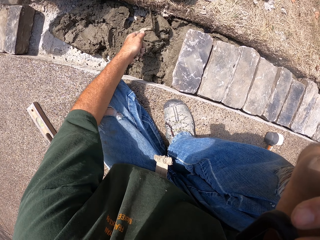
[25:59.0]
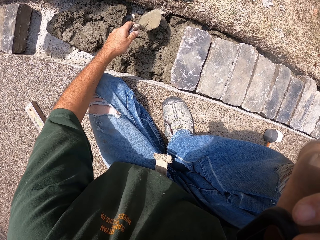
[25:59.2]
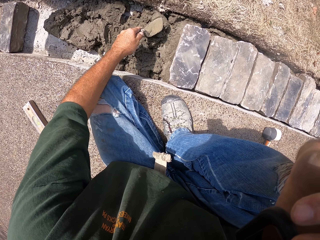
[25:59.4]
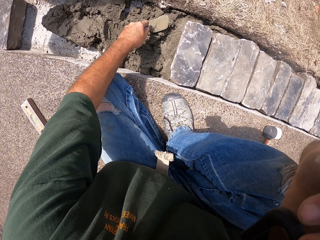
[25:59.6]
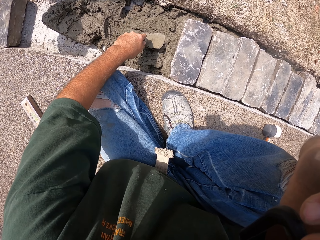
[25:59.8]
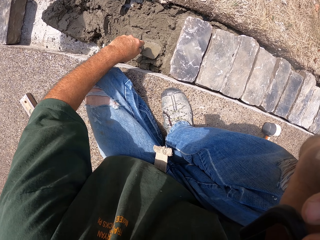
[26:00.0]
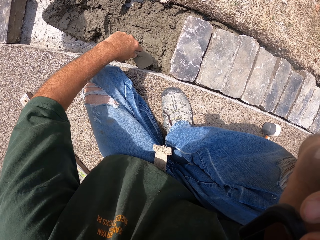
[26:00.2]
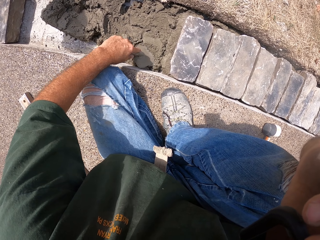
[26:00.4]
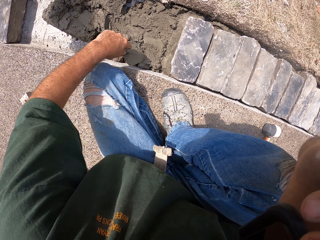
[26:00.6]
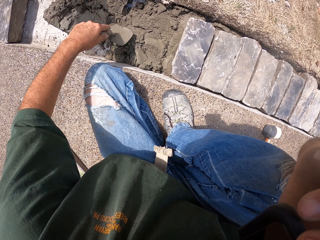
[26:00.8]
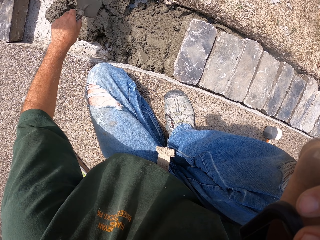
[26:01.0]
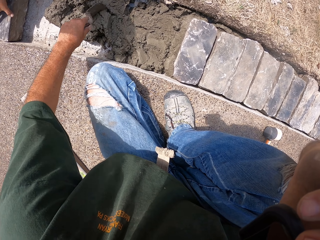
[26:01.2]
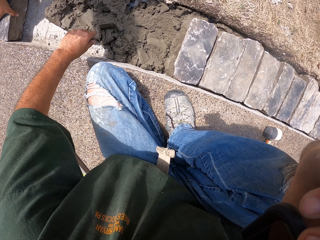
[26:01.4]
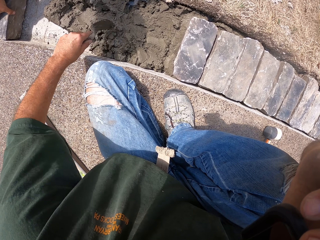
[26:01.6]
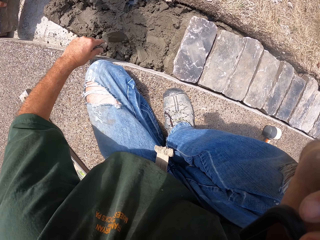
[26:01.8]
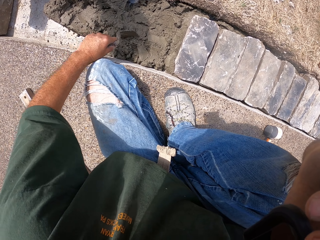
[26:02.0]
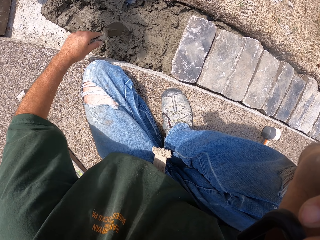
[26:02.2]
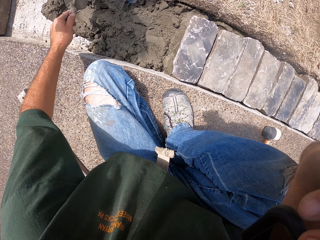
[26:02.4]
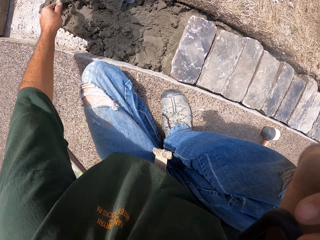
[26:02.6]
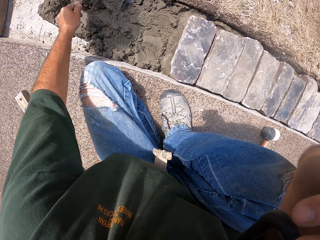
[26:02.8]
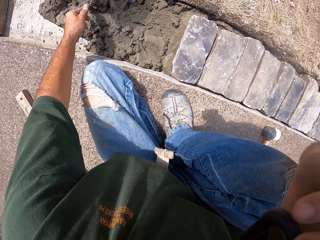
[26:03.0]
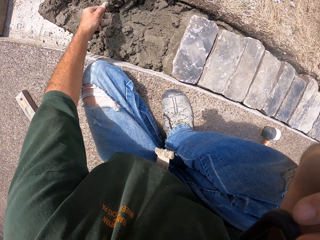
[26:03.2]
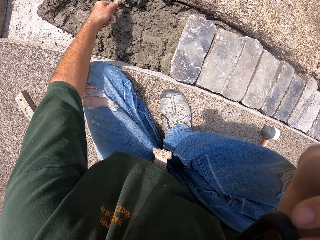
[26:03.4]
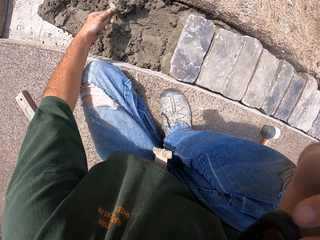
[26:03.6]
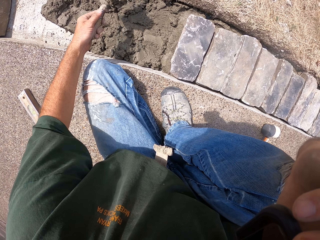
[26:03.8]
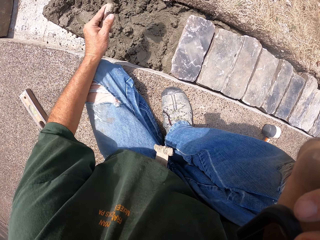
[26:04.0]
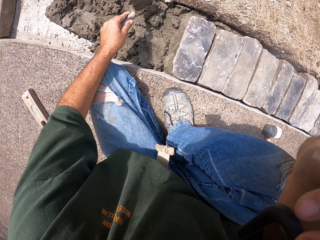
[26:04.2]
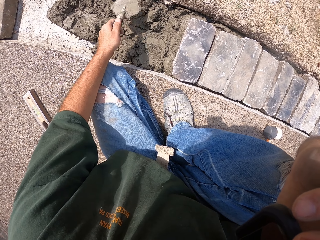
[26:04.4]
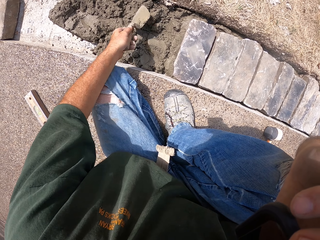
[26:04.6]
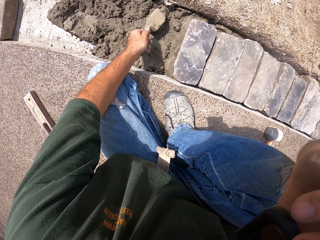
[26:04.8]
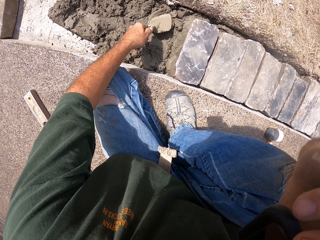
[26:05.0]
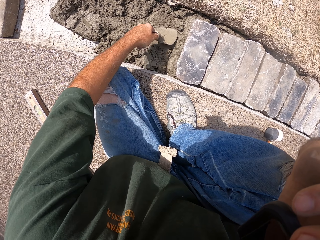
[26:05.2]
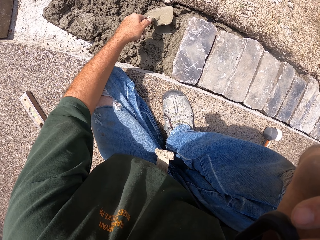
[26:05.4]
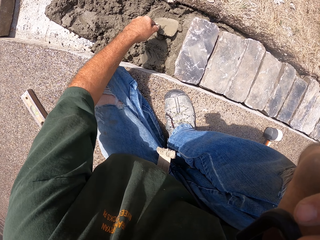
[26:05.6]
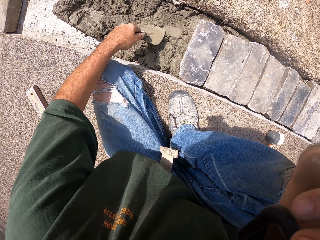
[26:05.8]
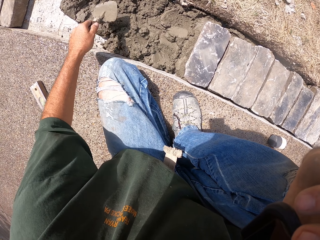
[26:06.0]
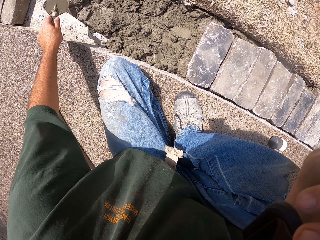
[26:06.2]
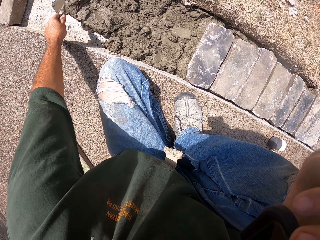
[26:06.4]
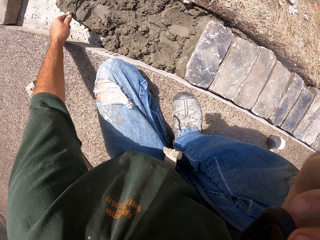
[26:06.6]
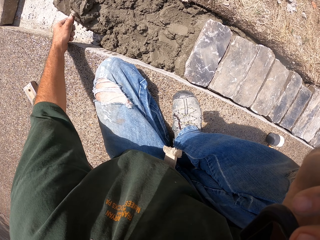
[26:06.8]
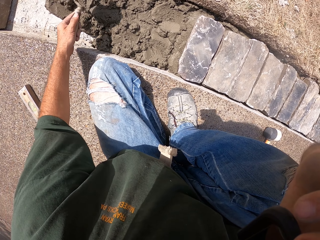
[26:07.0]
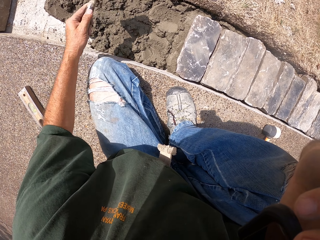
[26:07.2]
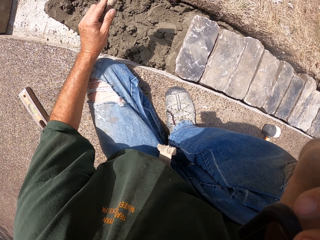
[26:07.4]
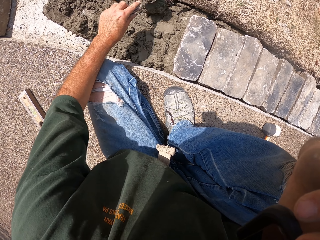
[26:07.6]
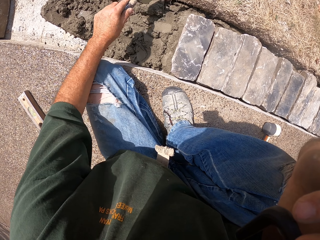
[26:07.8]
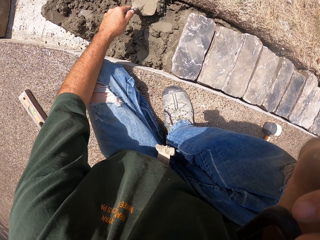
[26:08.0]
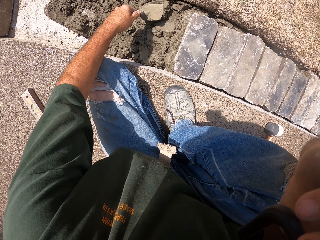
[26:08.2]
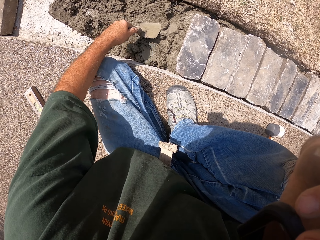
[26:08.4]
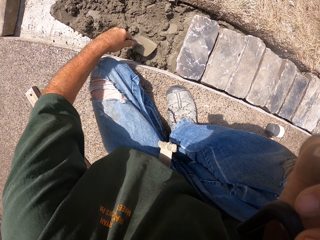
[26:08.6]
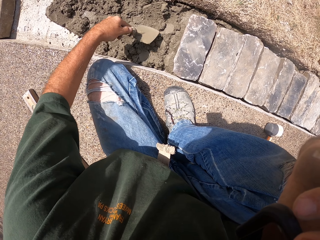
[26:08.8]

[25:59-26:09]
The camera wearer spreads mortar in the furrow with a trowel.

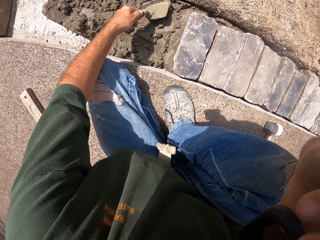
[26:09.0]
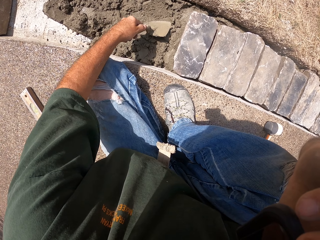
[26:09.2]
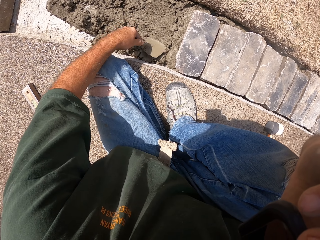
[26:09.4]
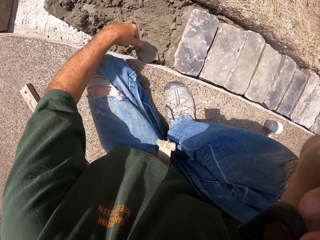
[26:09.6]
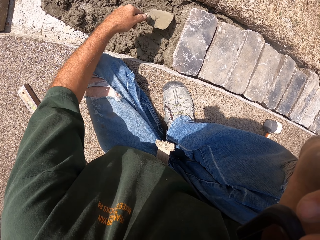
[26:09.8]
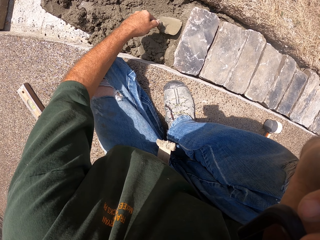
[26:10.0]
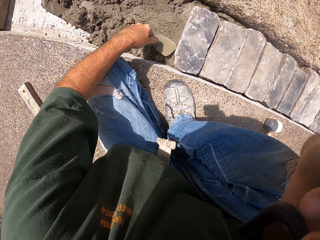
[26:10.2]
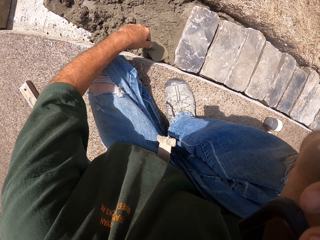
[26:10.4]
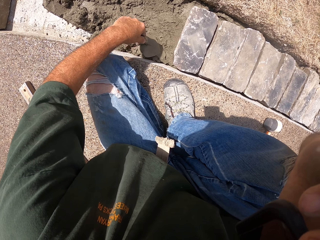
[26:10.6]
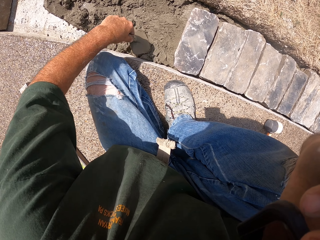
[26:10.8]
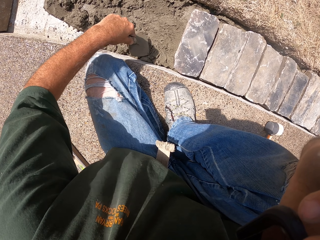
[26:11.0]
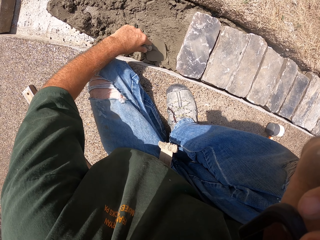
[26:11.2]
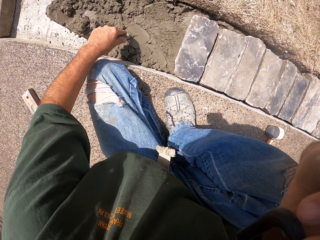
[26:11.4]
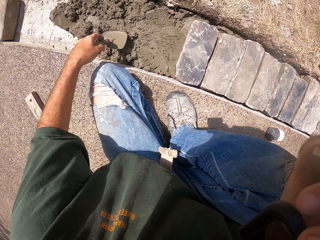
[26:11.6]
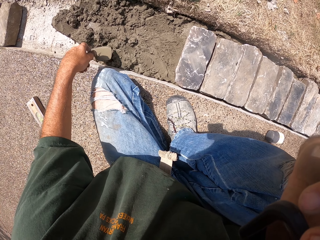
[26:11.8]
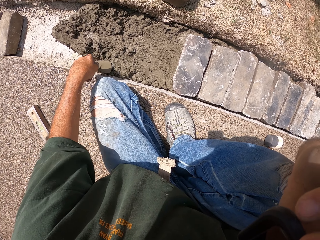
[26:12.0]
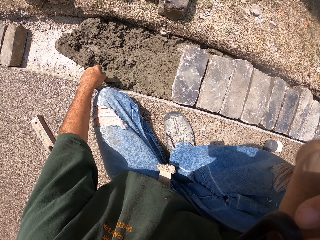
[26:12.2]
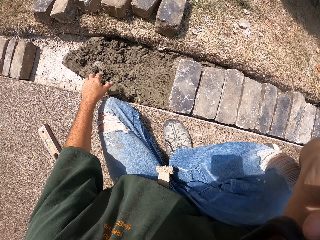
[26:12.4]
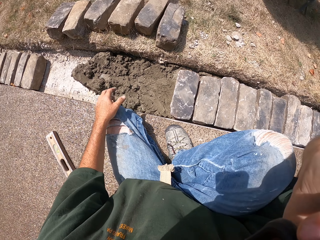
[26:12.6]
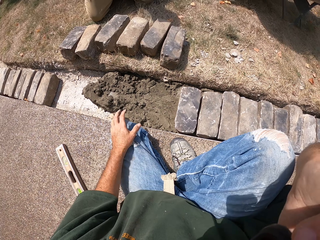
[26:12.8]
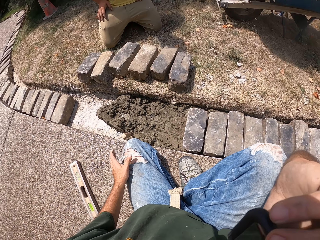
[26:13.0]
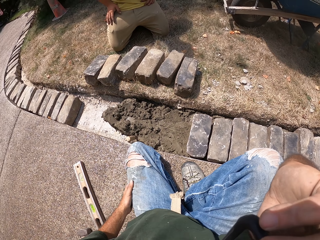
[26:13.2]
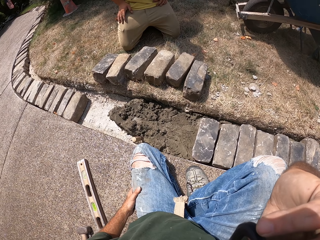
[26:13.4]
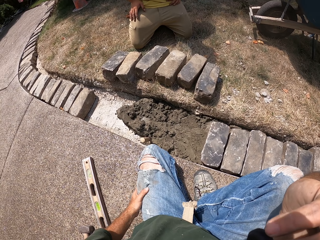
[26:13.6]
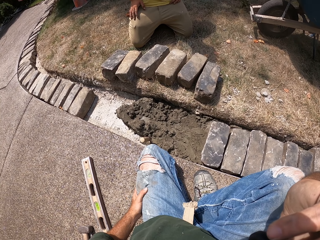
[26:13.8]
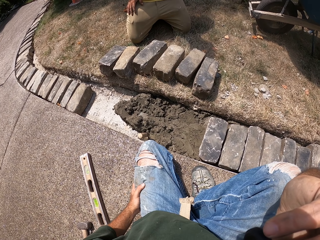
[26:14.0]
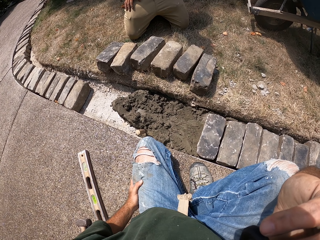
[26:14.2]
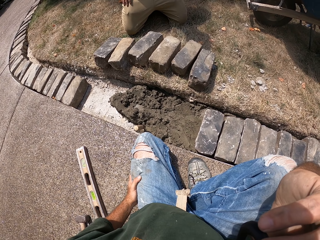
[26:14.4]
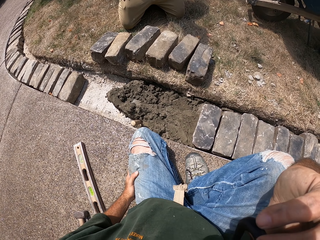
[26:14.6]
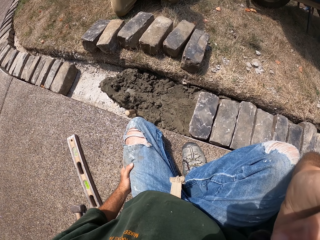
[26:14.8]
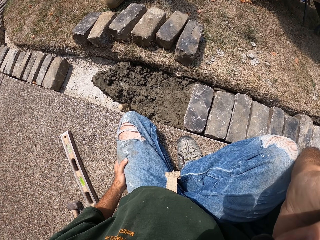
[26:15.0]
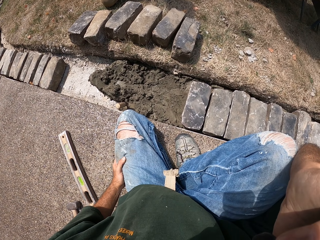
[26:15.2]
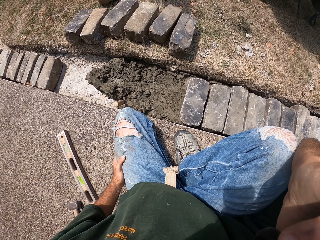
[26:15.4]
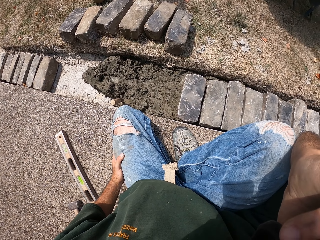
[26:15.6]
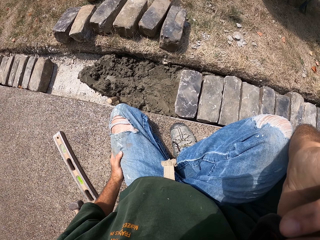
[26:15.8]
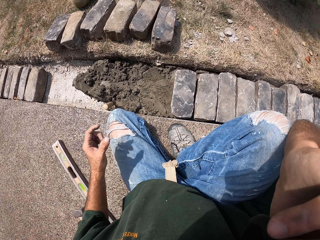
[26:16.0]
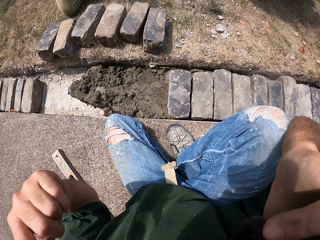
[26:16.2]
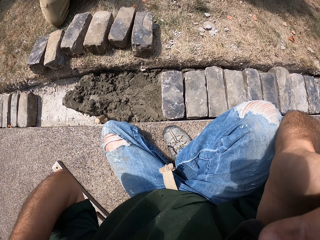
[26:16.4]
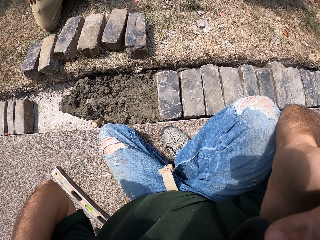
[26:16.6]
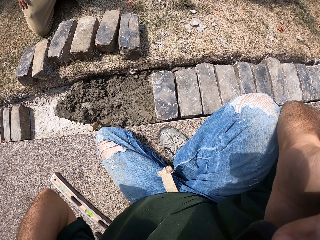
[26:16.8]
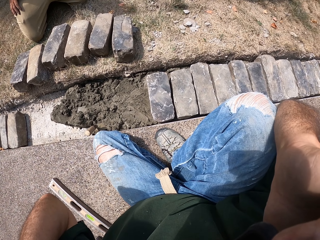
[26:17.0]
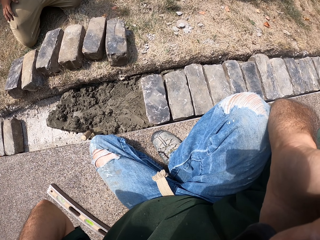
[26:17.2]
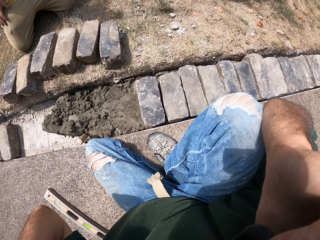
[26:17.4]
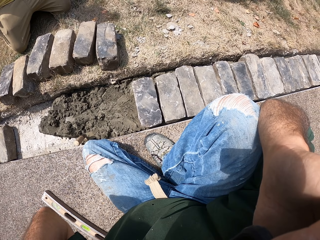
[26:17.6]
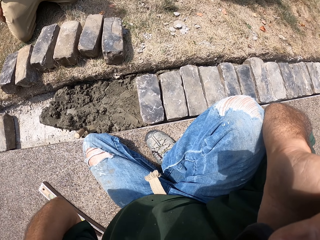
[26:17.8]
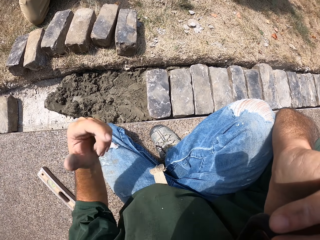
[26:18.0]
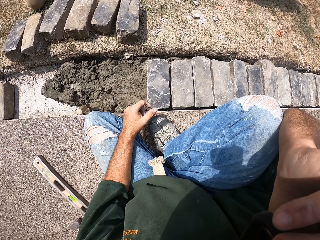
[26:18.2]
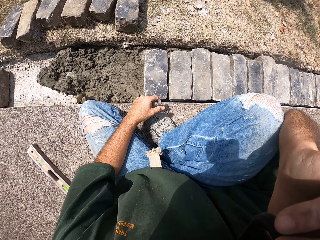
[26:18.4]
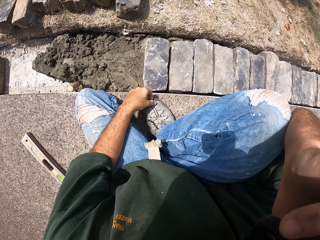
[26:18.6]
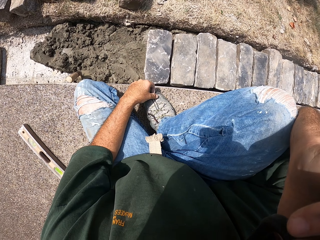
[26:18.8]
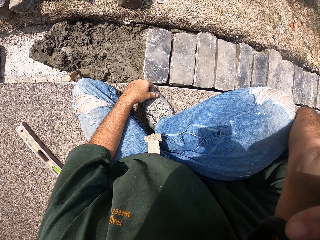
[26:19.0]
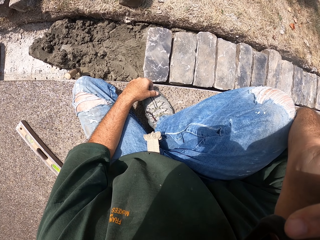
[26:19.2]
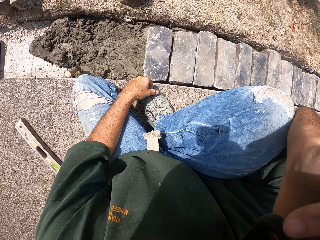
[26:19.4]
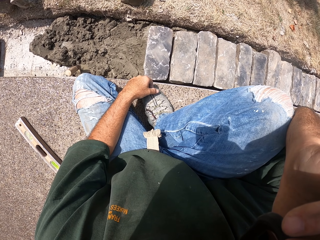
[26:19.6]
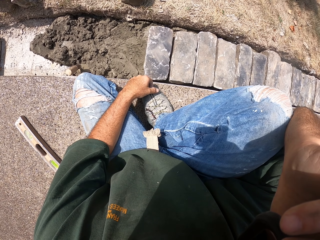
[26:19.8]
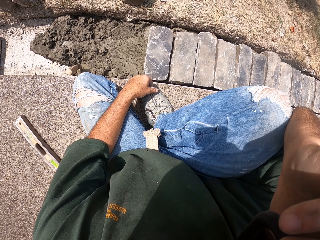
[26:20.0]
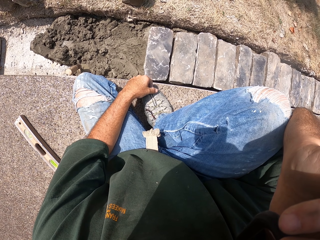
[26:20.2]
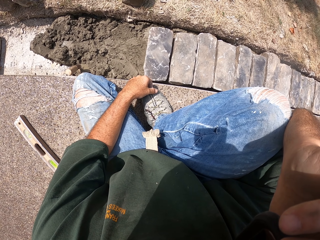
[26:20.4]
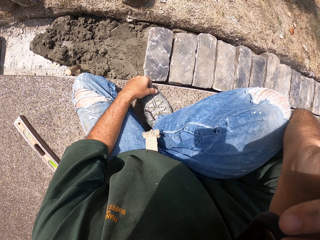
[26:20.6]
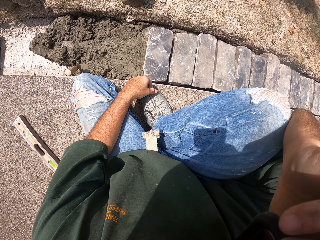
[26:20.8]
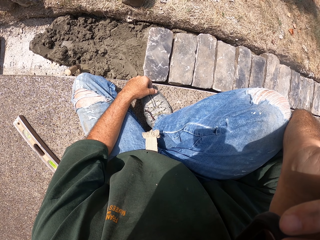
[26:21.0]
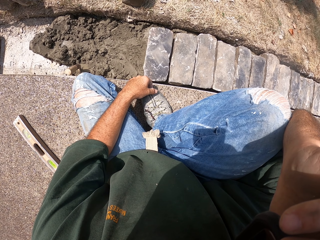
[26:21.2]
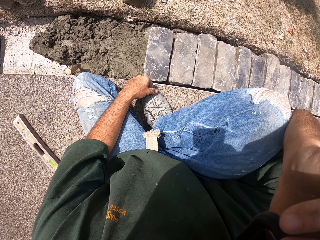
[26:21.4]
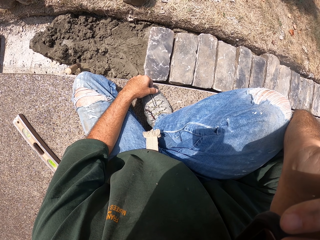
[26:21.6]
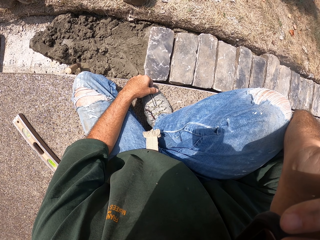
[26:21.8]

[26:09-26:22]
The camera wearer drops the masonry trowel. They look around. They lift the hand.
